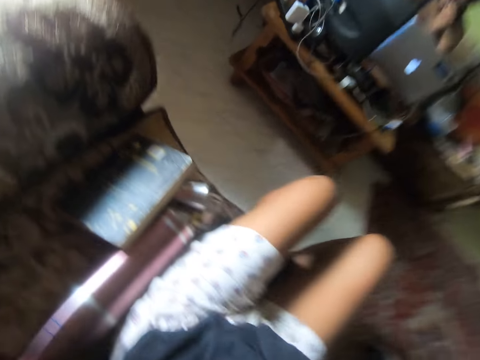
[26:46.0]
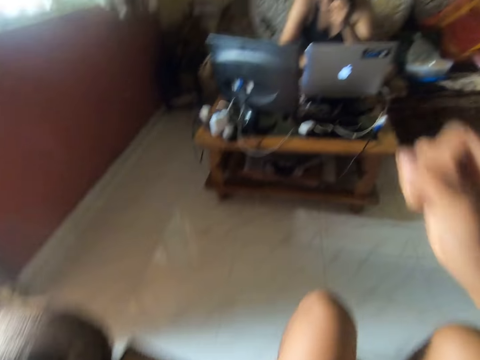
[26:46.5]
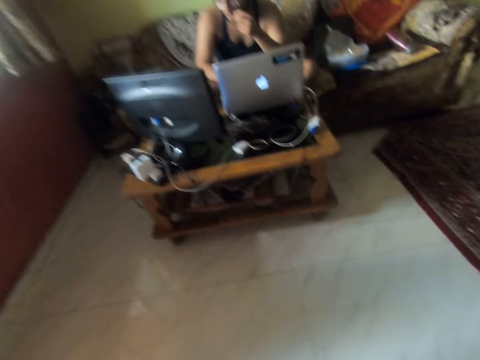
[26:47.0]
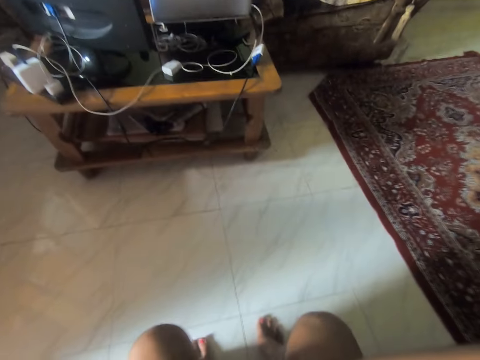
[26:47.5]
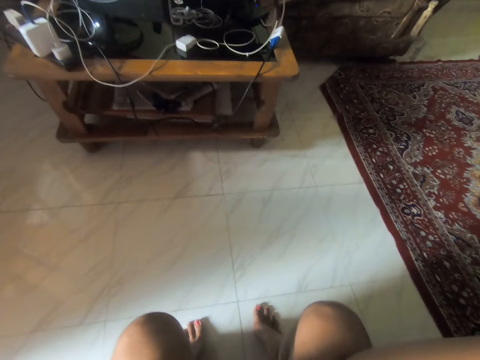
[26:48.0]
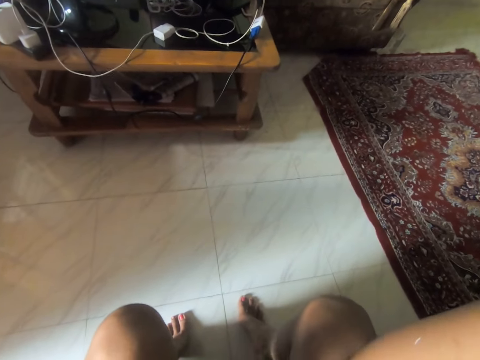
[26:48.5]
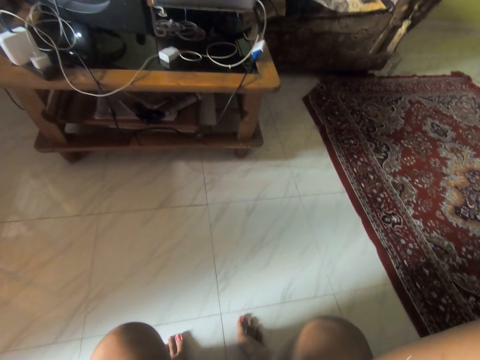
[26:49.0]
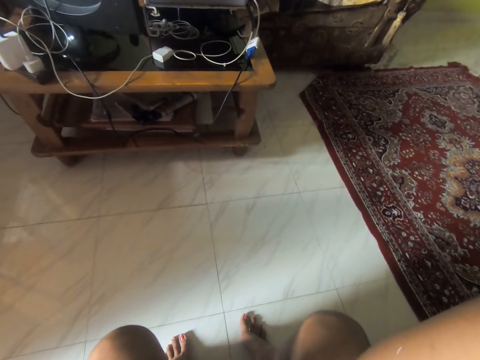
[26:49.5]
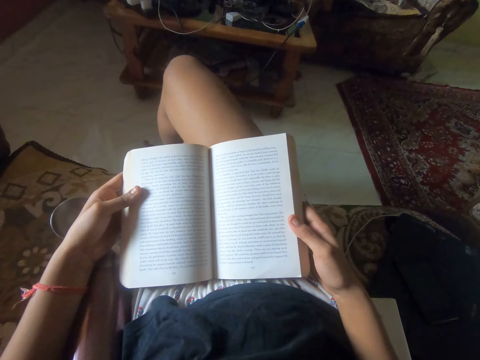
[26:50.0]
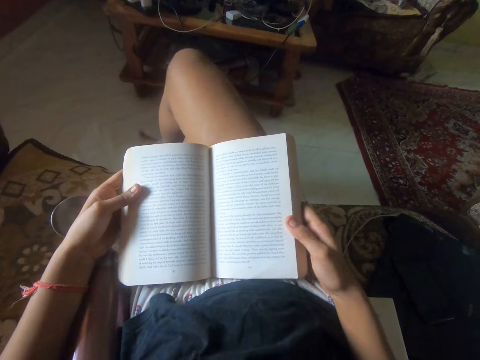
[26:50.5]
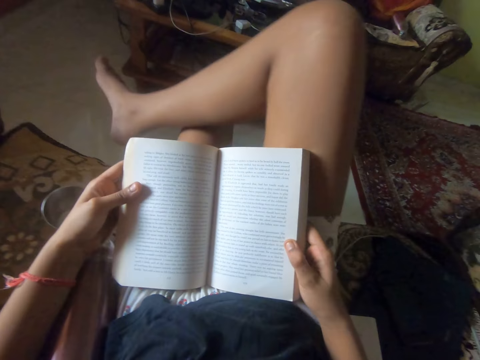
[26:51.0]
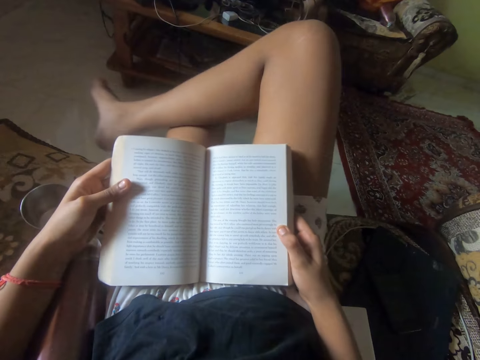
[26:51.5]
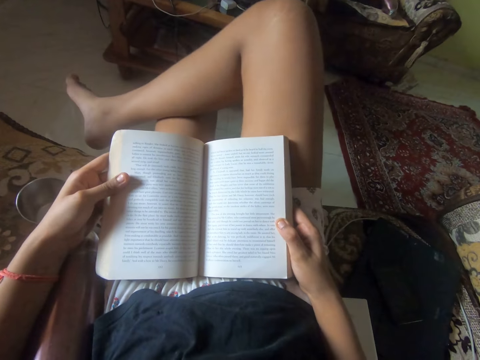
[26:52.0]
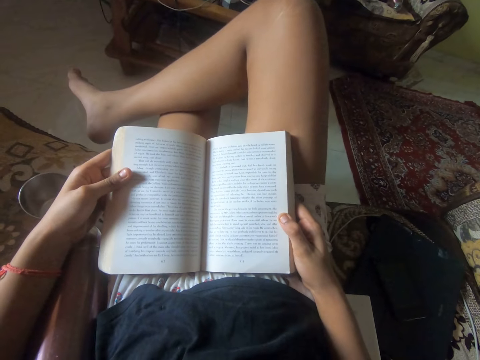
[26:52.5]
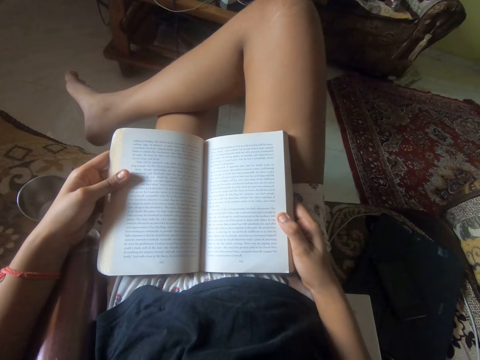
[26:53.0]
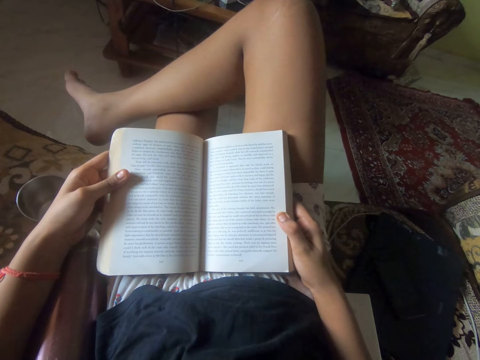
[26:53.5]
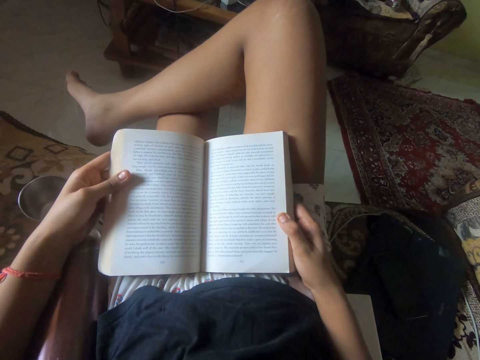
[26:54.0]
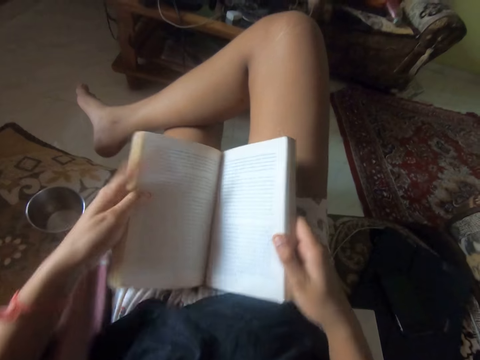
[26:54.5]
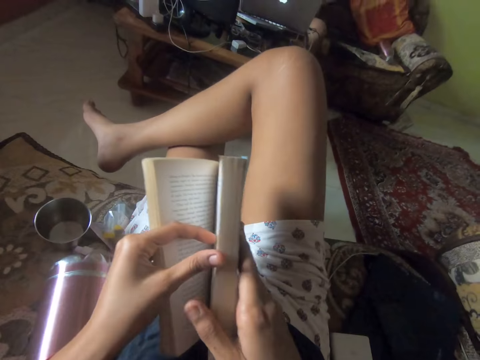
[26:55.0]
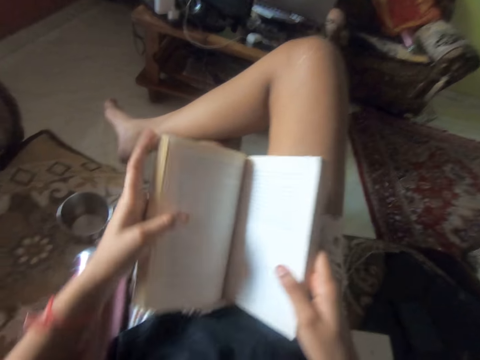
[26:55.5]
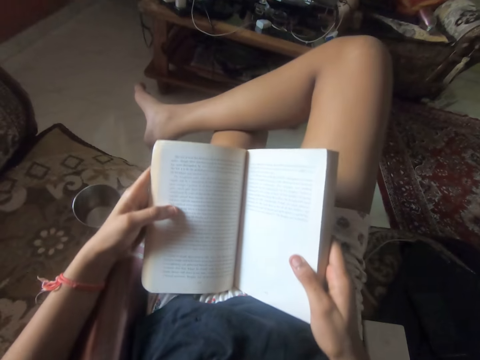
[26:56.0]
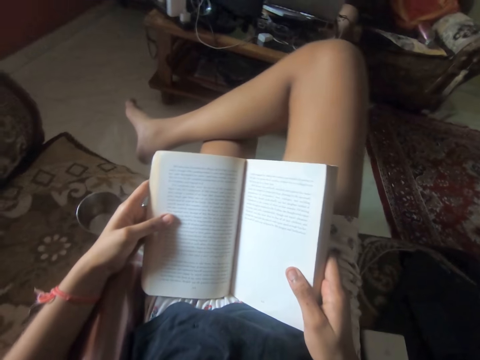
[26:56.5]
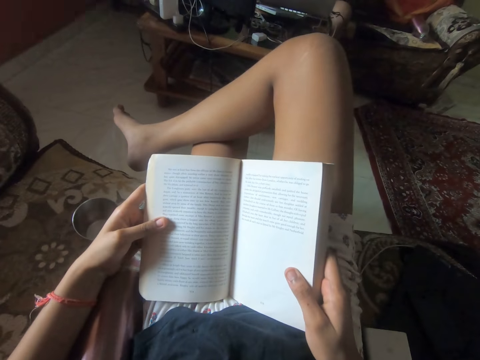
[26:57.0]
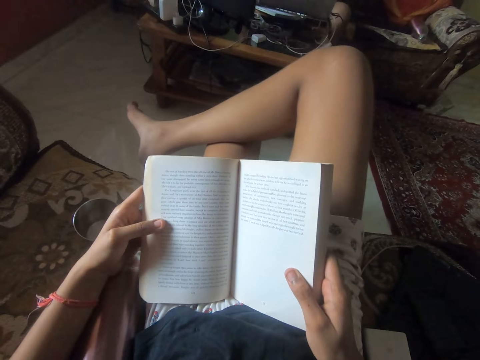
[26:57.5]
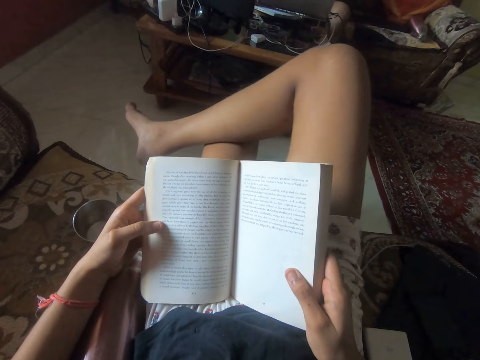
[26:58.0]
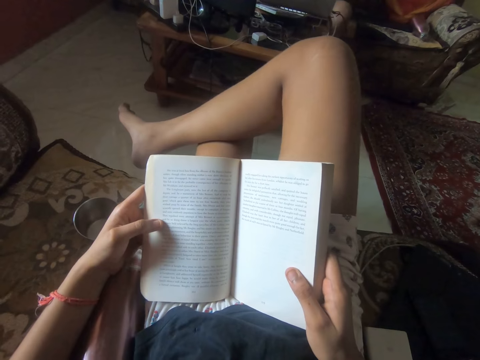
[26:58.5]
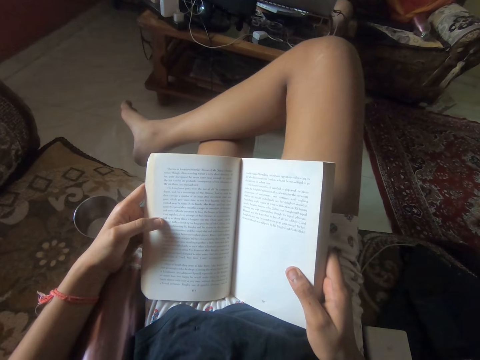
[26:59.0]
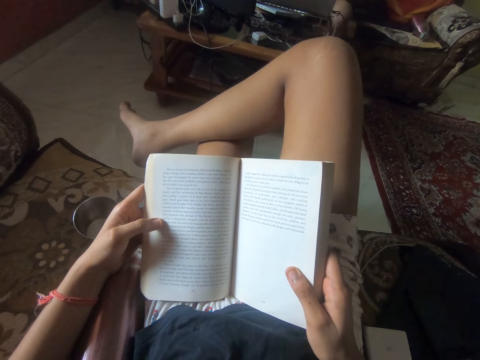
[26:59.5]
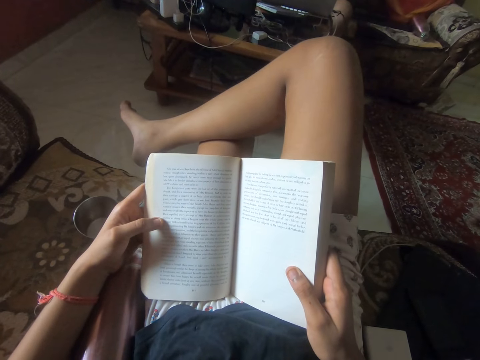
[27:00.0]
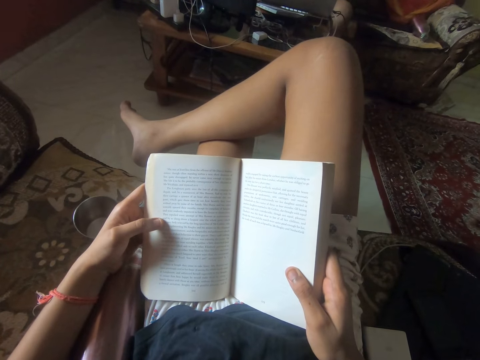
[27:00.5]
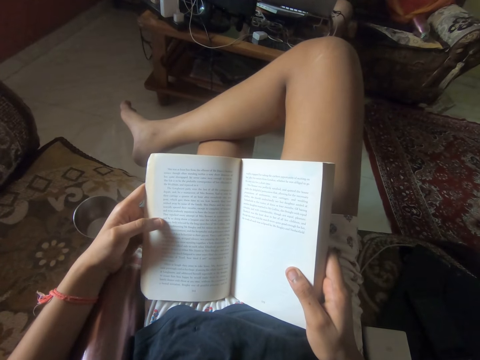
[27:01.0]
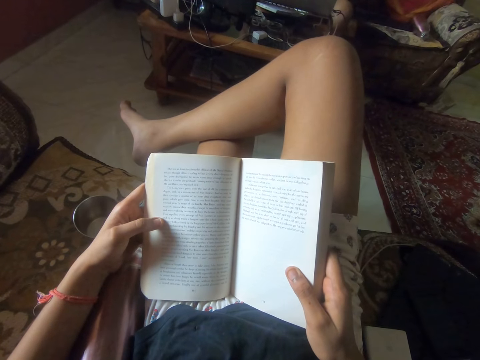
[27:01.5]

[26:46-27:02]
The camera wearer looks around and adjusts the camera. She reads the book and holds the book with both hands. She puts her right leg over her left leg. She turns a page over with her left hand. She reads the book.

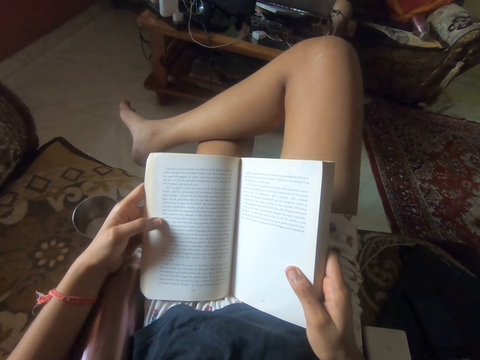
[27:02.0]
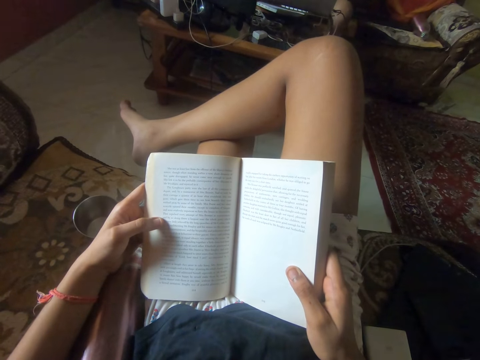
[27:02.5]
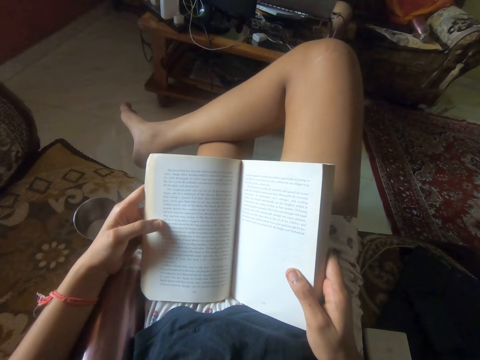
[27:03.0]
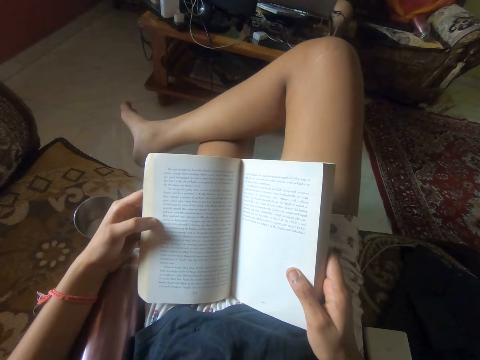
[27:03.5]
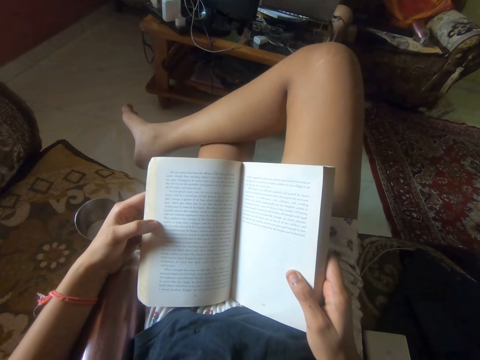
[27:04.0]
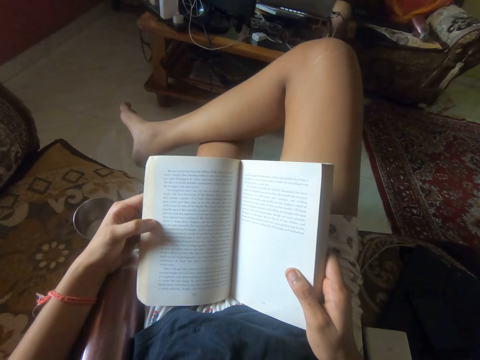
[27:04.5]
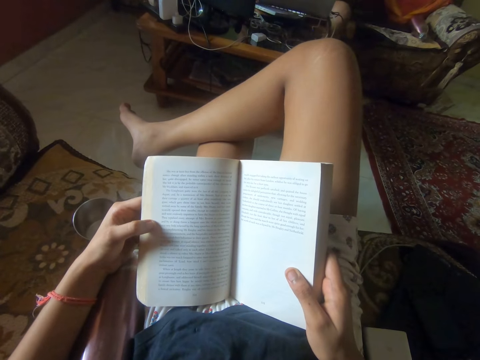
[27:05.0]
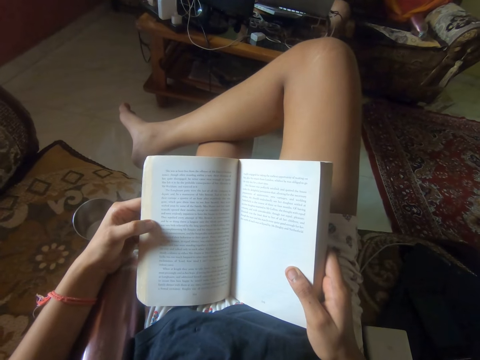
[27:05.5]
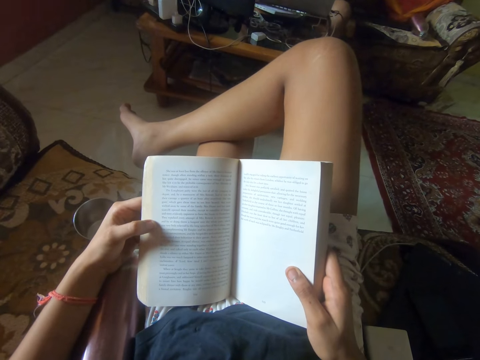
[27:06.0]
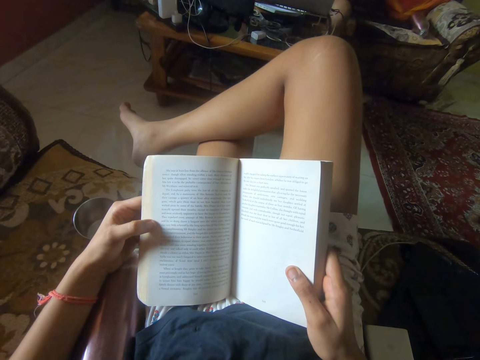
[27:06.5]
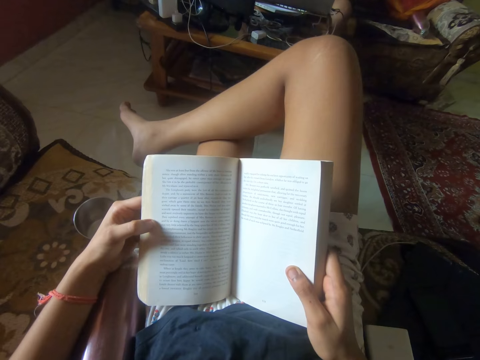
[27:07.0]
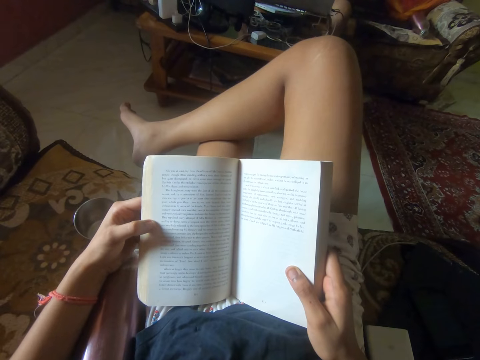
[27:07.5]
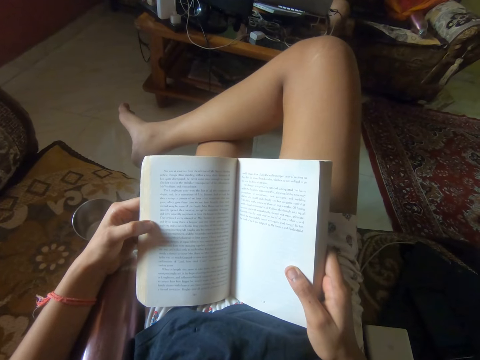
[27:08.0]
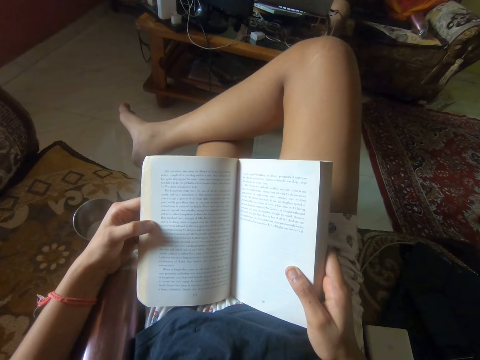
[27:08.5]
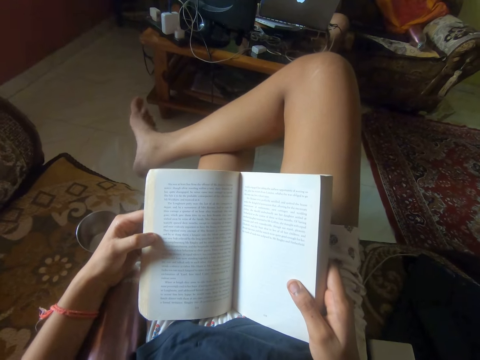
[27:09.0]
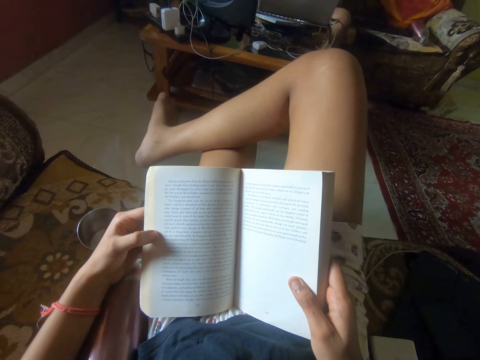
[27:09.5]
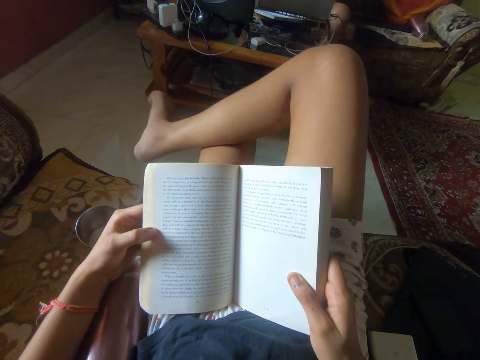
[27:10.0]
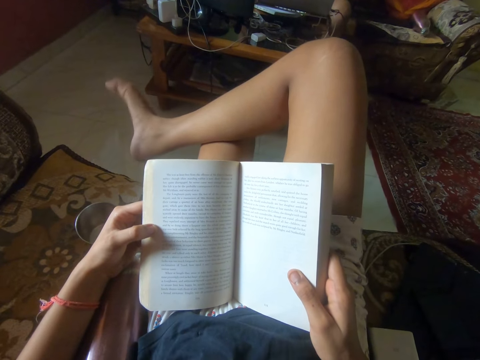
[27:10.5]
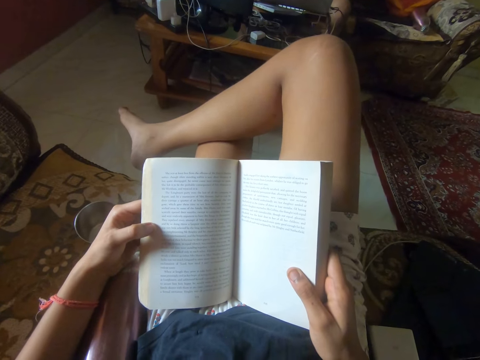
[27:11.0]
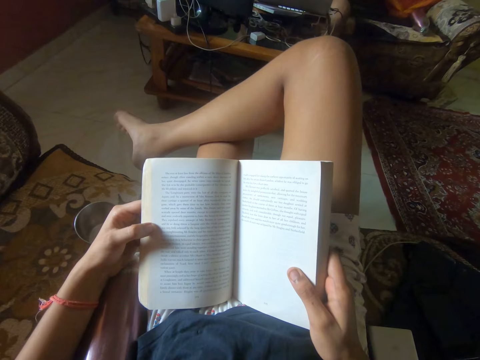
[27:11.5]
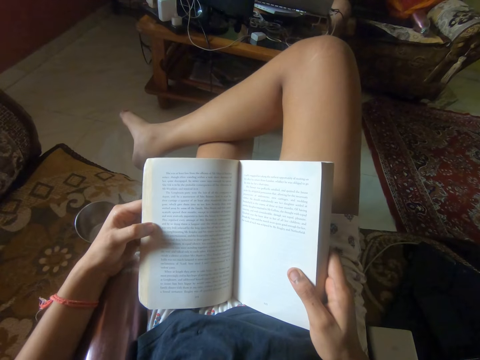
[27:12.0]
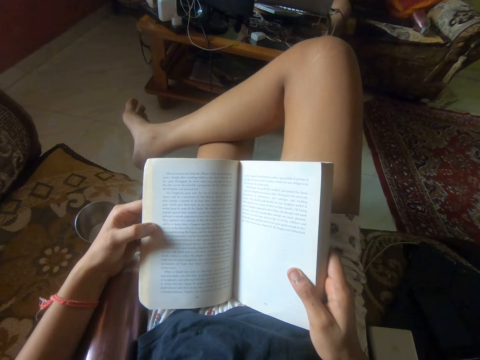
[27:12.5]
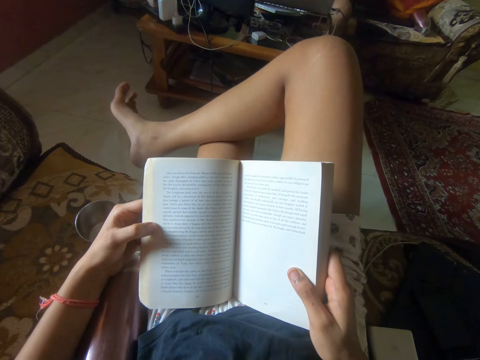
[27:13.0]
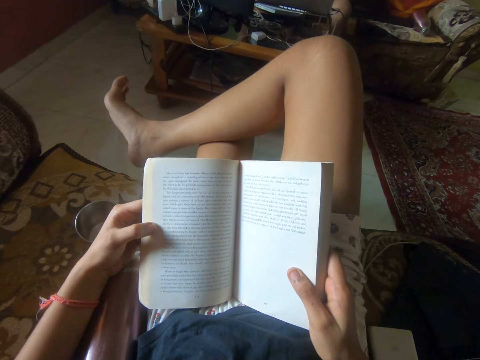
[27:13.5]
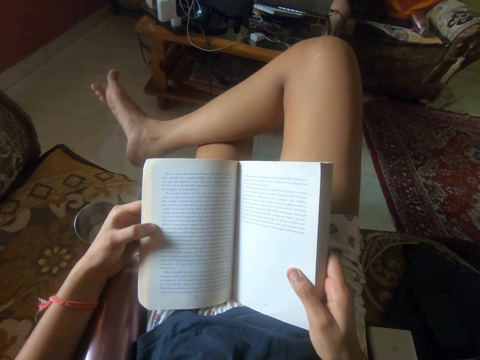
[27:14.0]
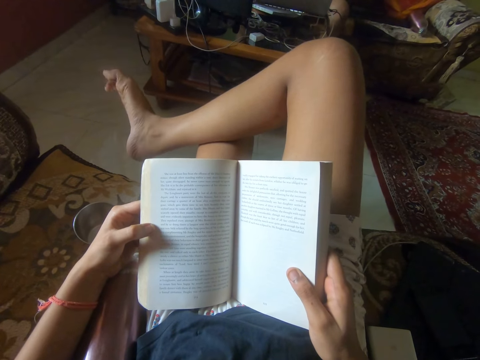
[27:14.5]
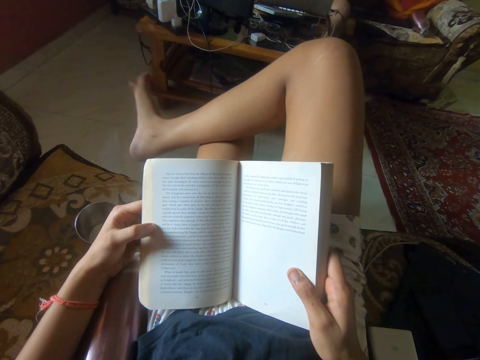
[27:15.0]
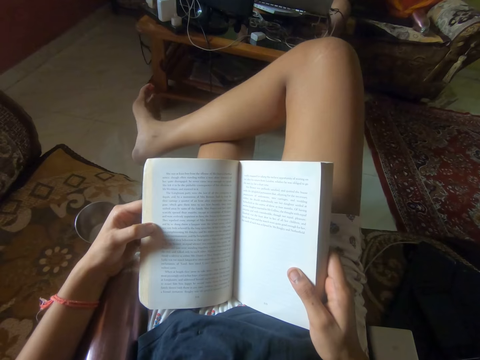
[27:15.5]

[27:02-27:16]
The camera wearer moves her toes.
